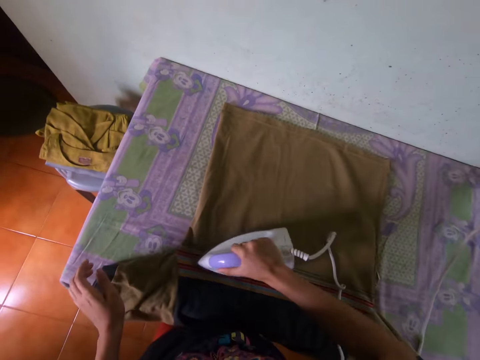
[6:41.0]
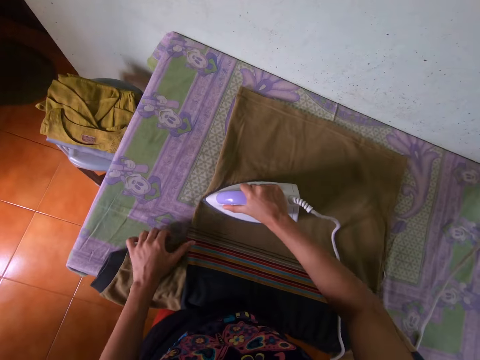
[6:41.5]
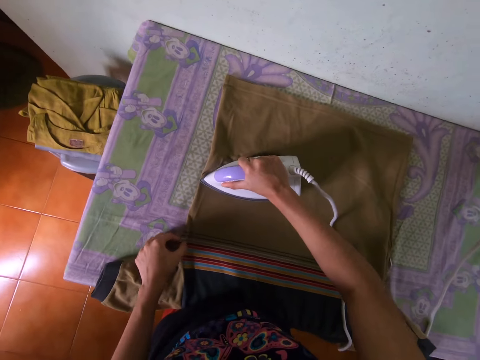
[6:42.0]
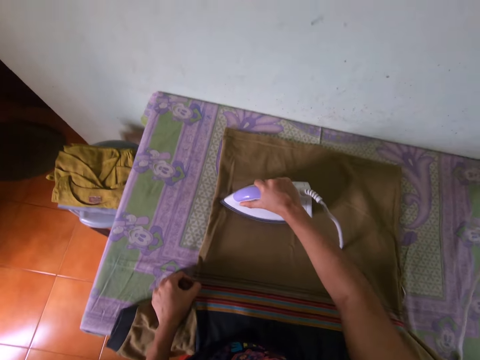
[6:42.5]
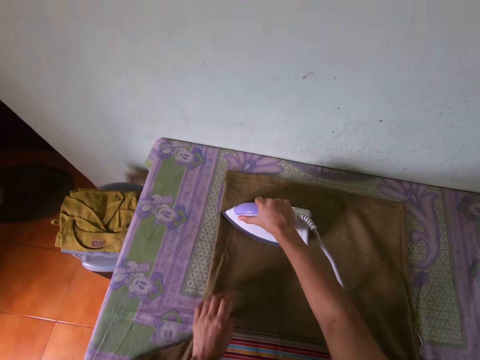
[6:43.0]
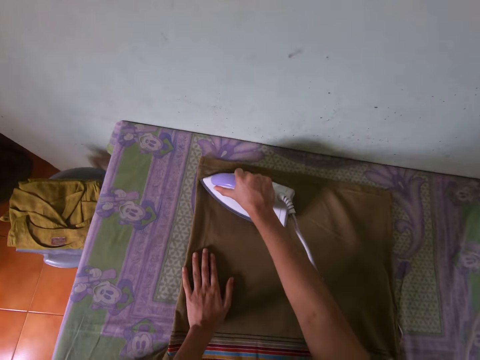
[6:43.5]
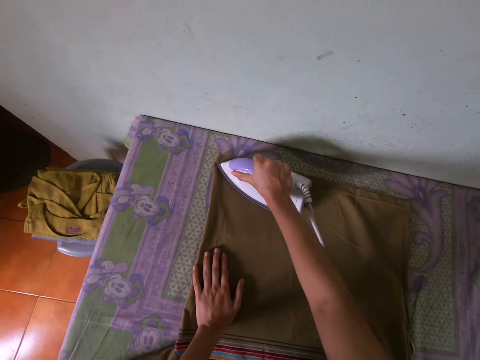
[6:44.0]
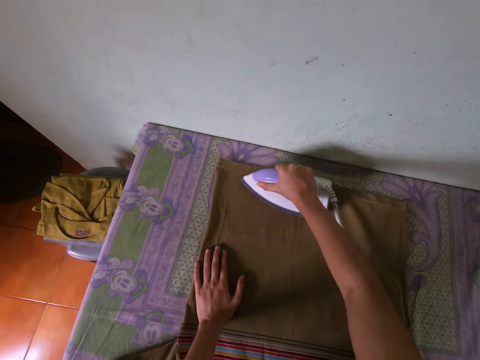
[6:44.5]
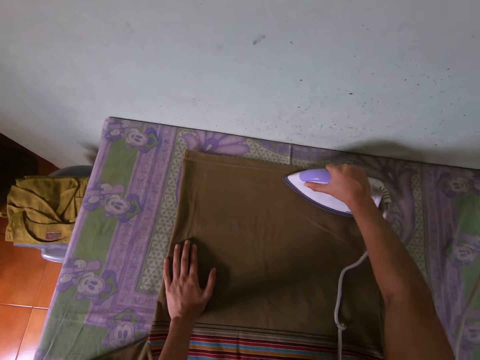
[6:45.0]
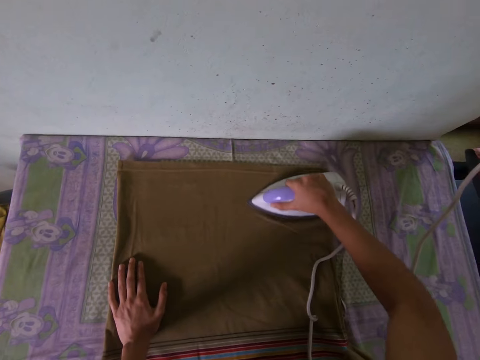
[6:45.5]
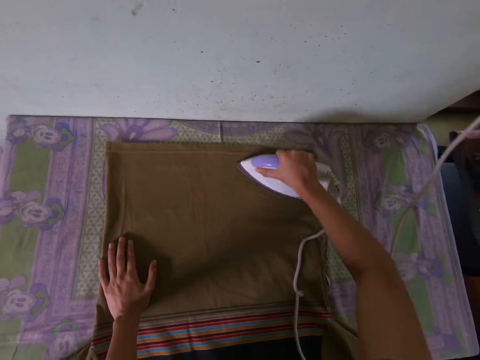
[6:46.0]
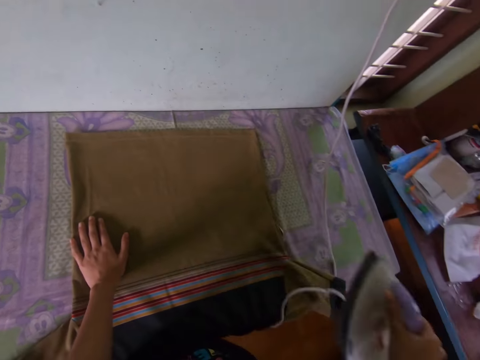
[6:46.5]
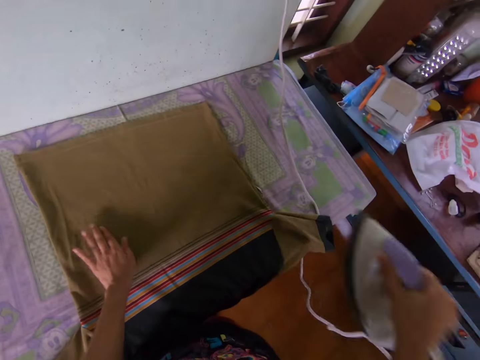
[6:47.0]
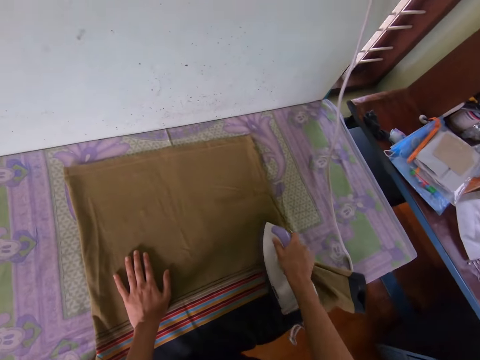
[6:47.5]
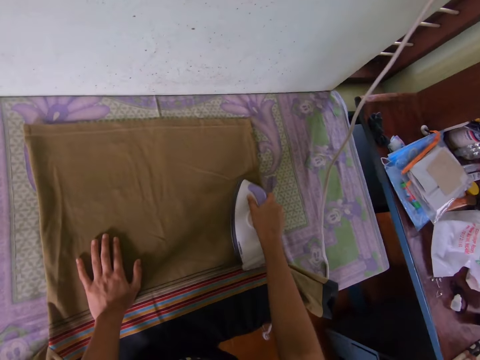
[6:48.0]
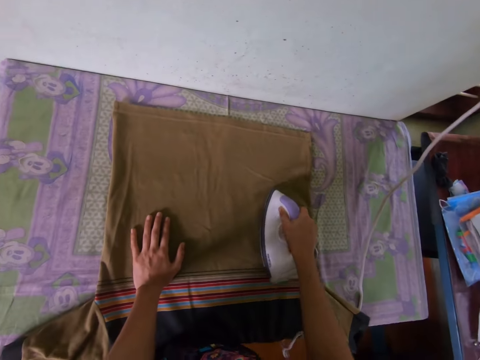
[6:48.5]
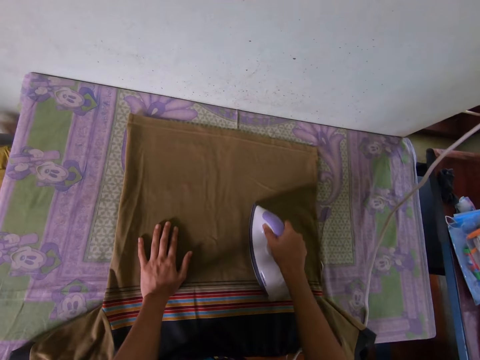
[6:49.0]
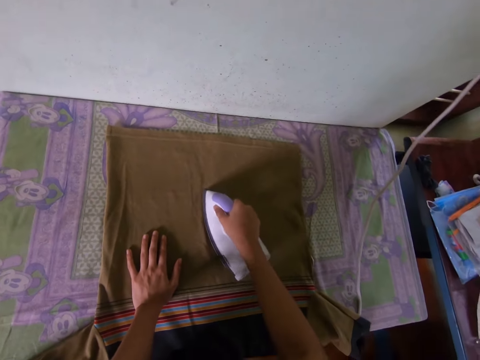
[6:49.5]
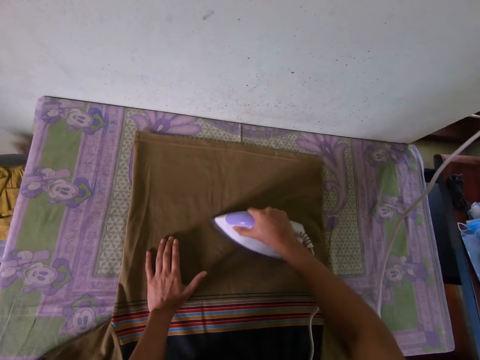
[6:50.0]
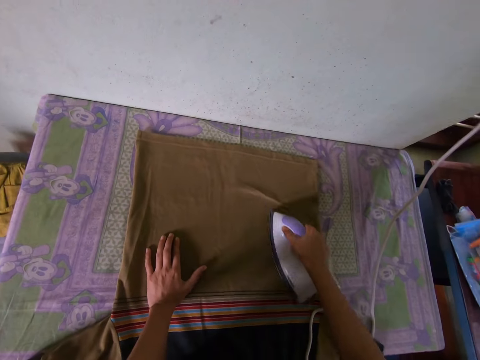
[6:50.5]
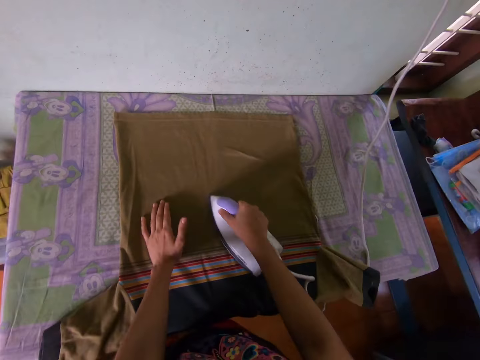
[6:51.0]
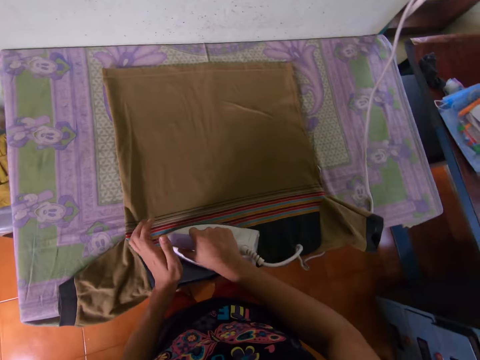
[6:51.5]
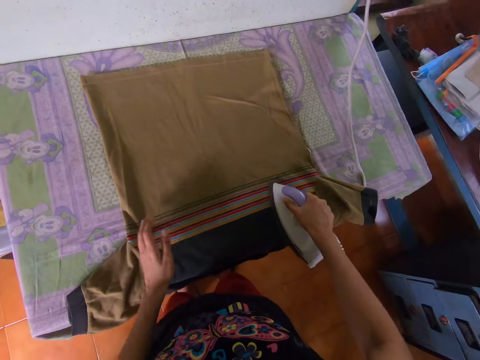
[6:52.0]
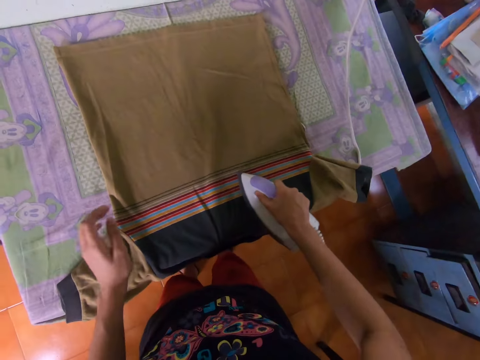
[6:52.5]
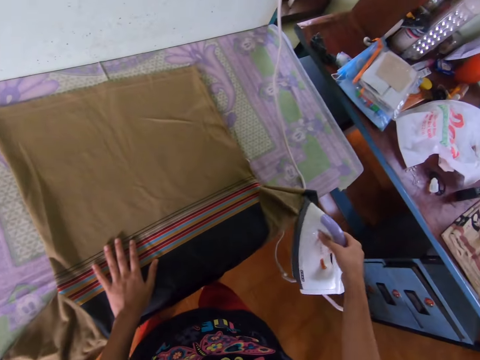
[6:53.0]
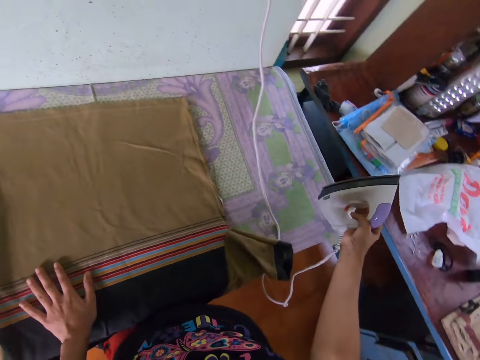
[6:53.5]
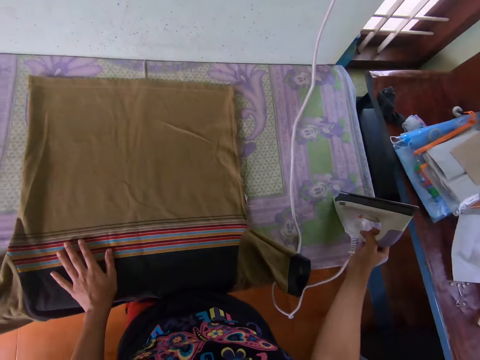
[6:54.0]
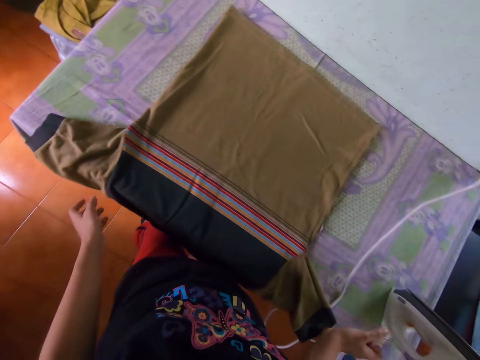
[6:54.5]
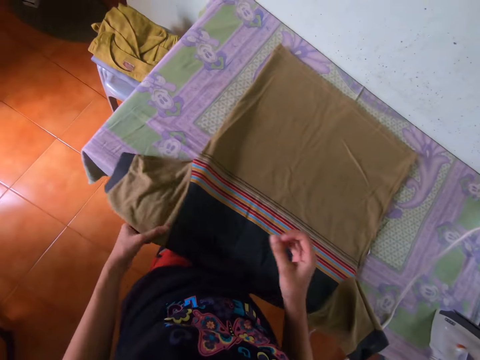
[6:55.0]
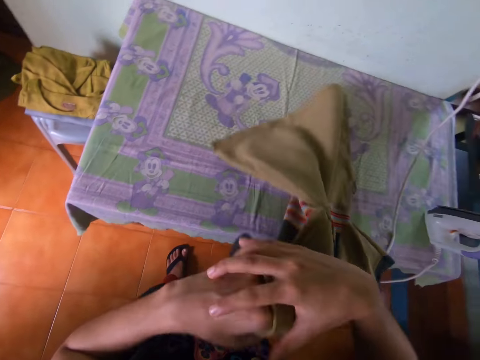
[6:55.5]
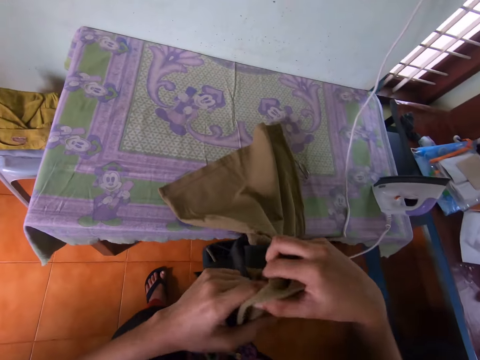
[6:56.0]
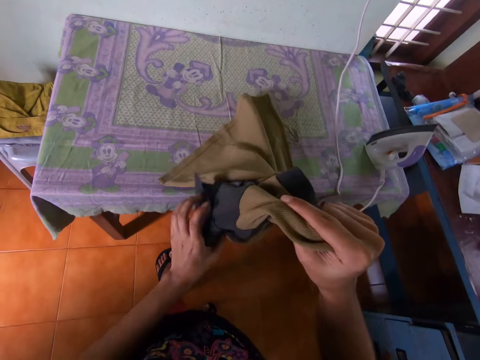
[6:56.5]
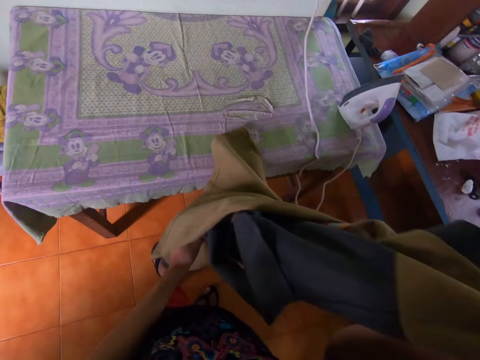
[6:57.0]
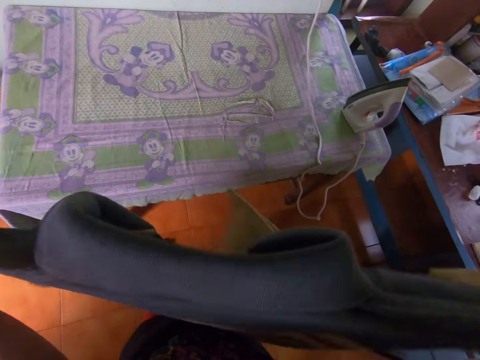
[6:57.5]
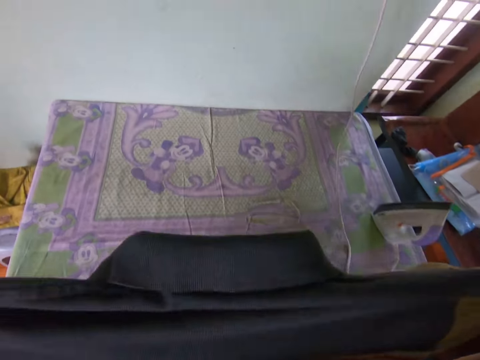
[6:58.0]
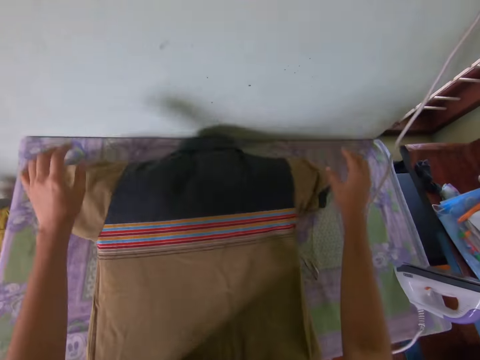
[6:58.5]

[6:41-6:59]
The camera wearer places an iron box on an ironing board. They arrange a t-shirt on the ironing board.

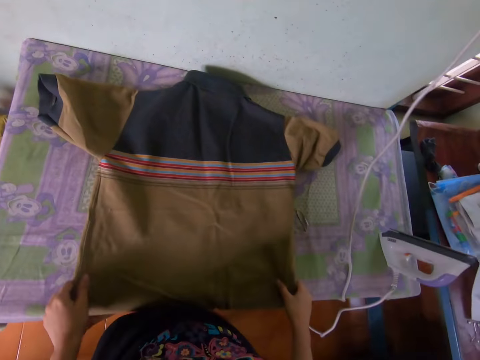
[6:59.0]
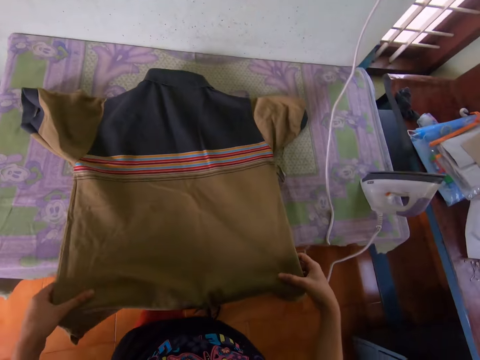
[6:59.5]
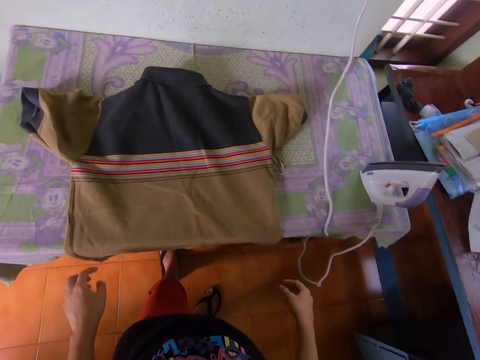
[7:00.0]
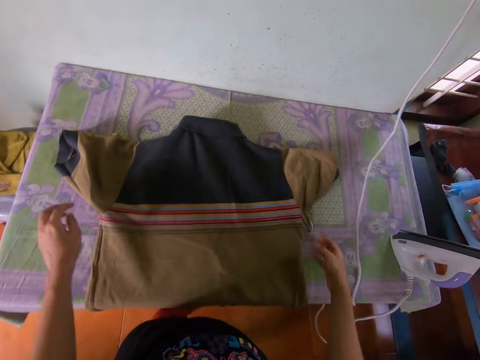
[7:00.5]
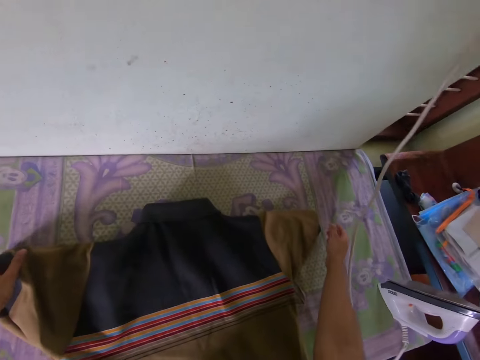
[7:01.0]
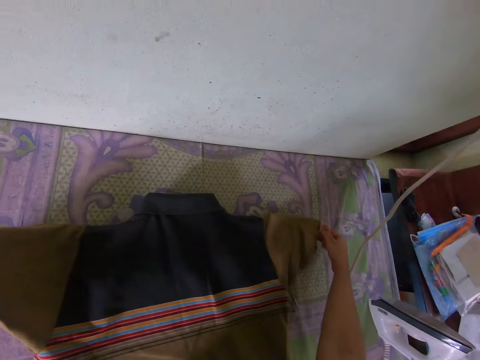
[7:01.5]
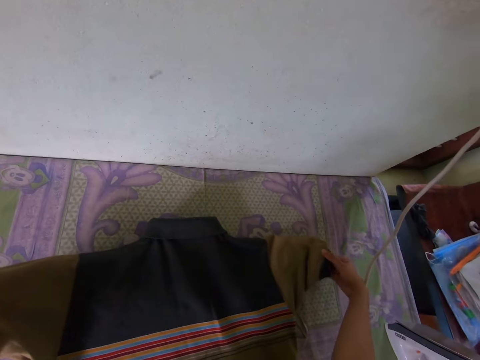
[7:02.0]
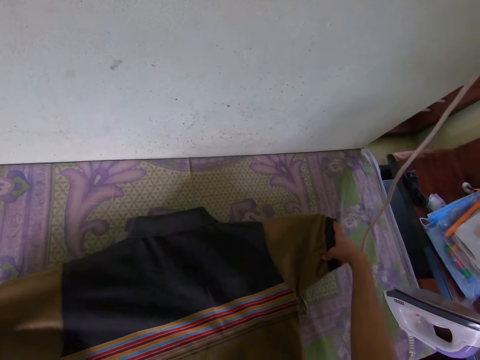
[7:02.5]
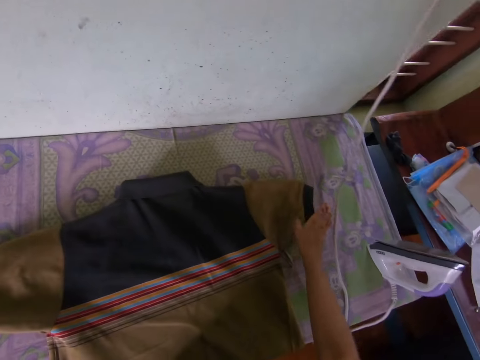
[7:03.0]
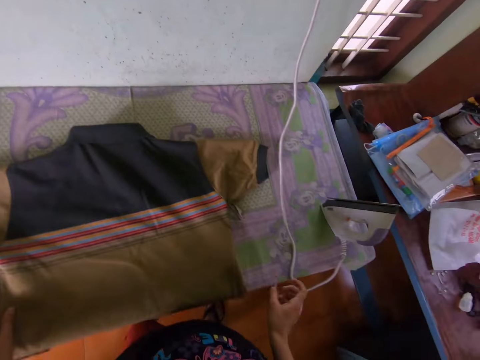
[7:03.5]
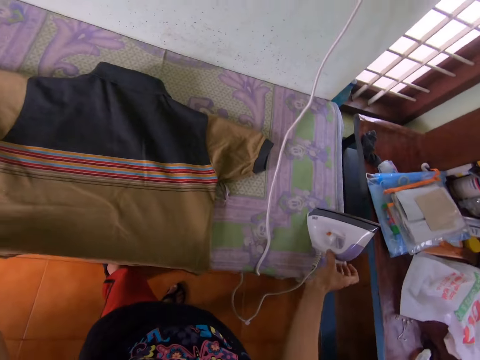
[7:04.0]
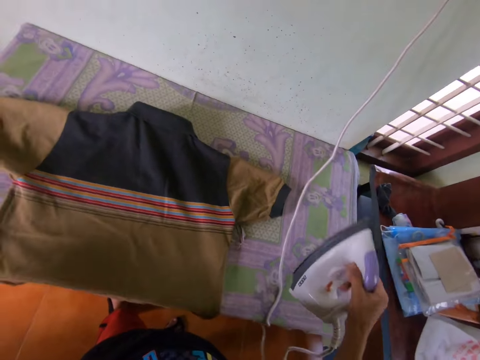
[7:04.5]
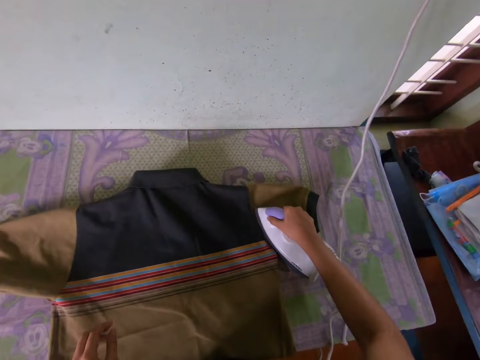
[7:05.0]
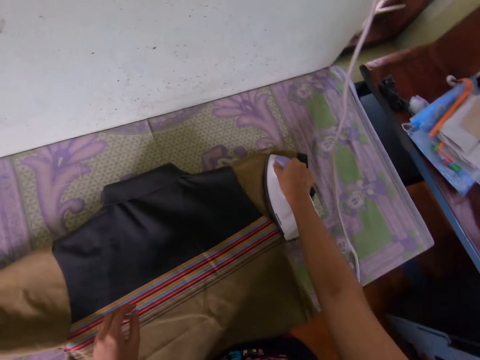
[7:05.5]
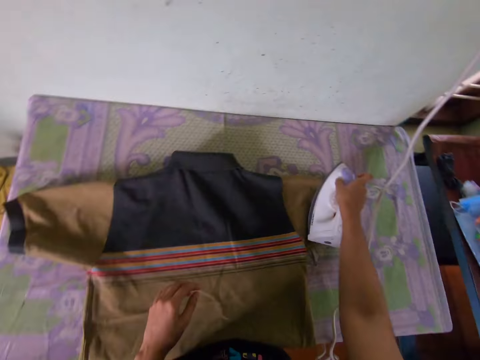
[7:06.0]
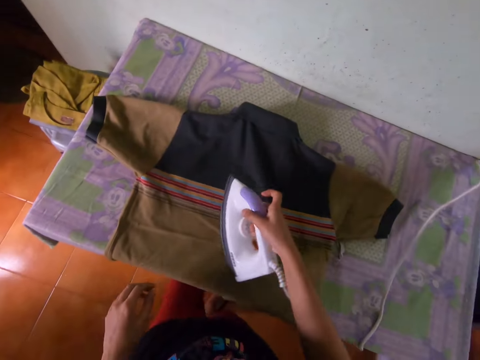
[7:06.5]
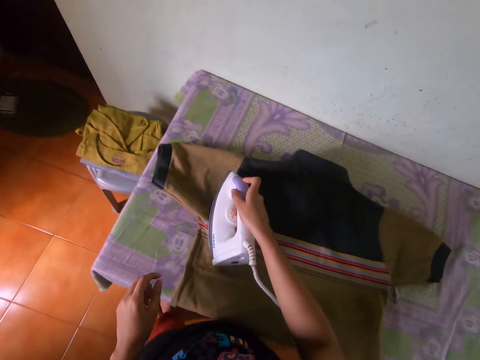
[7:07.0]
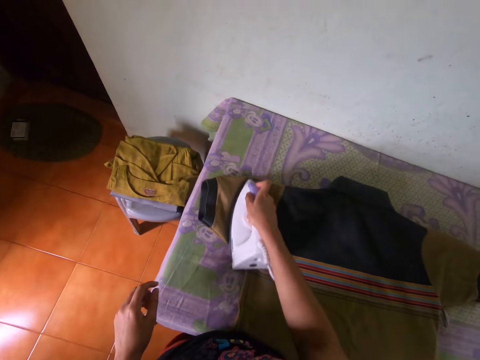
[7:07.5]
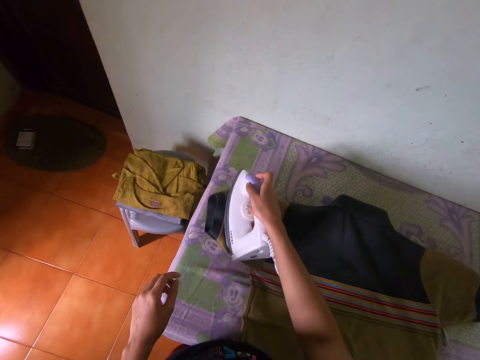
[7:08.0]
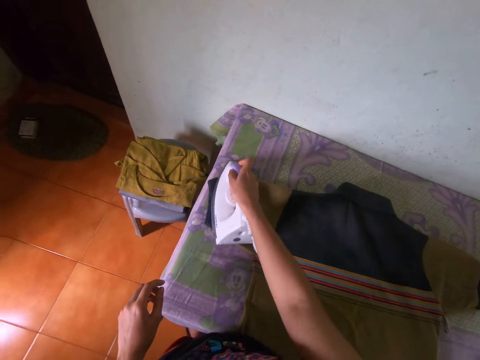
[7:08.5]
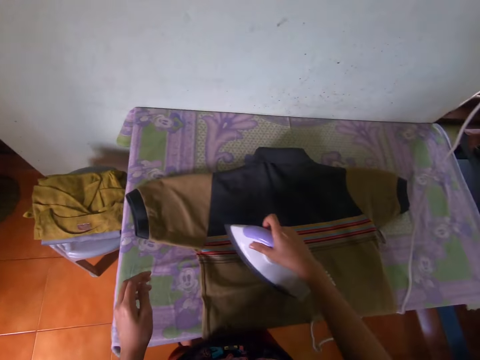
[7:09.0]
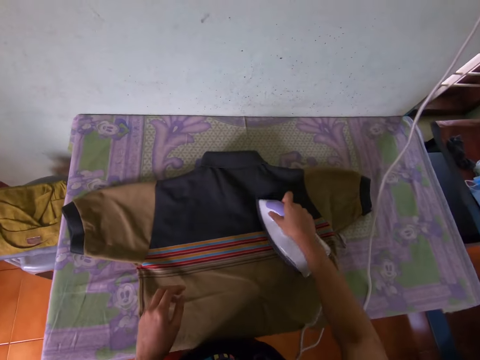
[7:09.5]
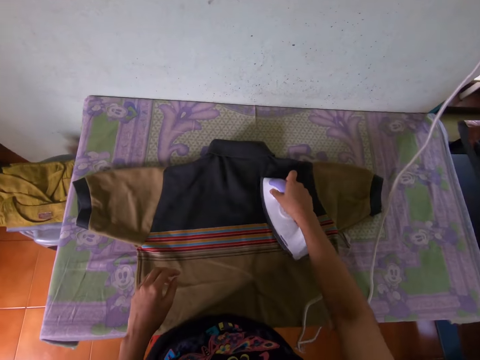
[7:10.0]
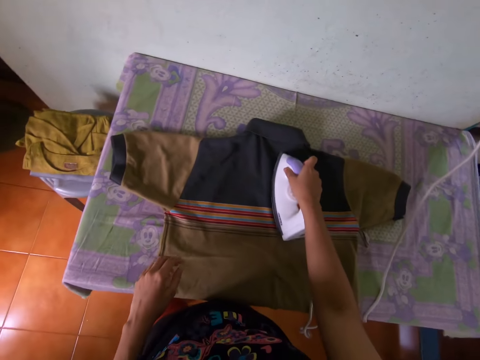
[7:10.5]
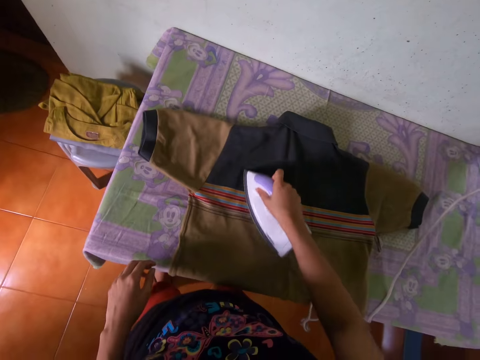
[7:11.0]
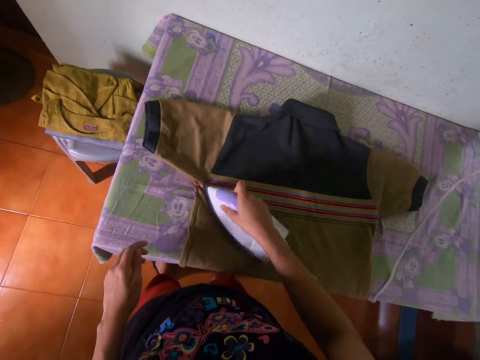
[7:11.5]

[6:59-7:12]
The camera wearer irons a t-shirt.
